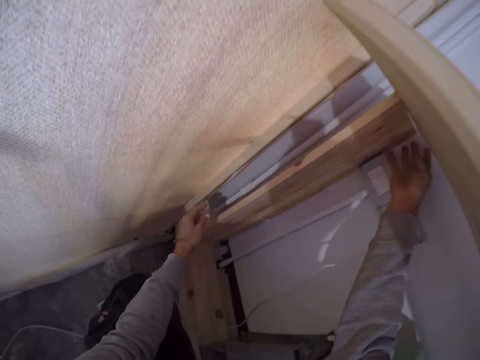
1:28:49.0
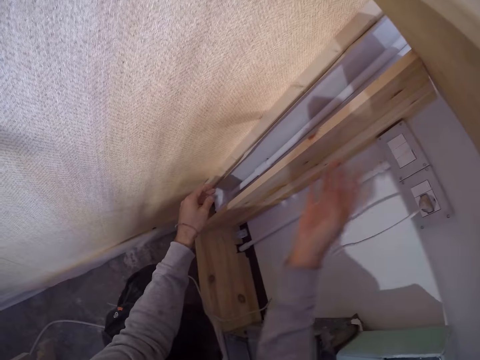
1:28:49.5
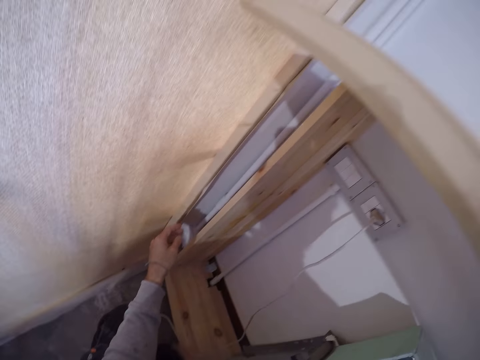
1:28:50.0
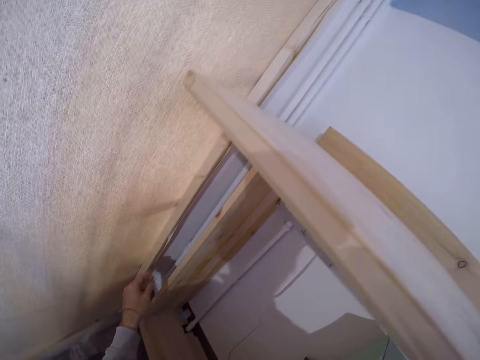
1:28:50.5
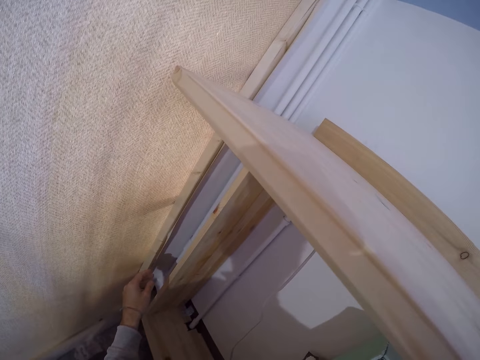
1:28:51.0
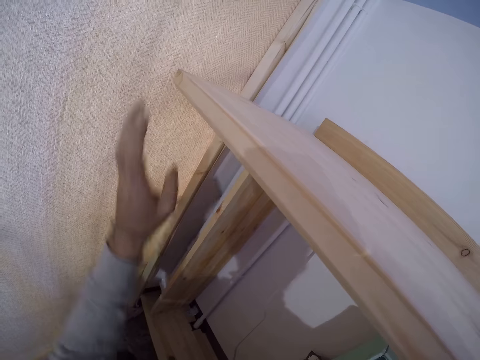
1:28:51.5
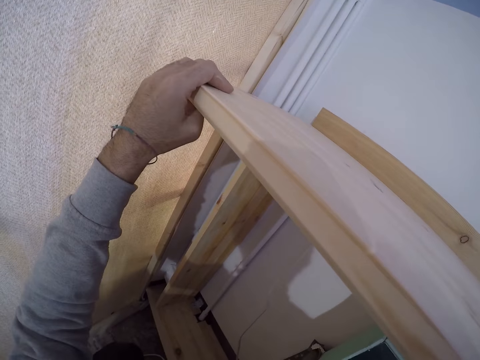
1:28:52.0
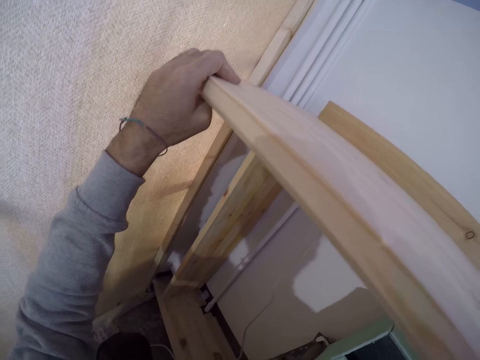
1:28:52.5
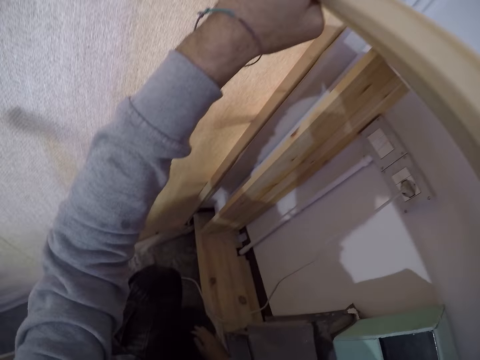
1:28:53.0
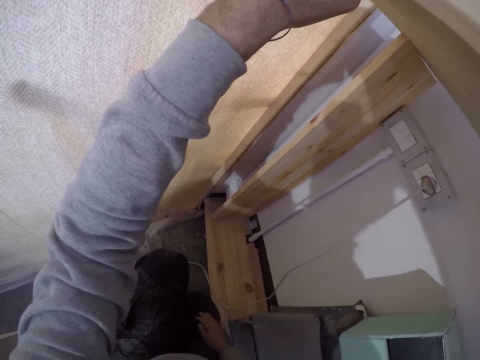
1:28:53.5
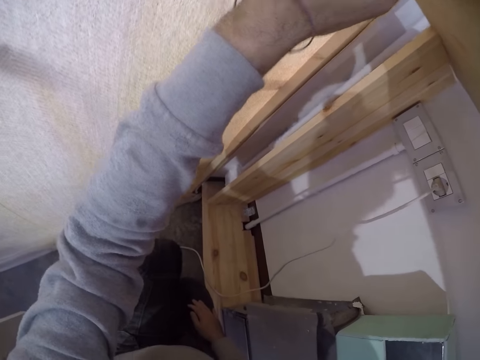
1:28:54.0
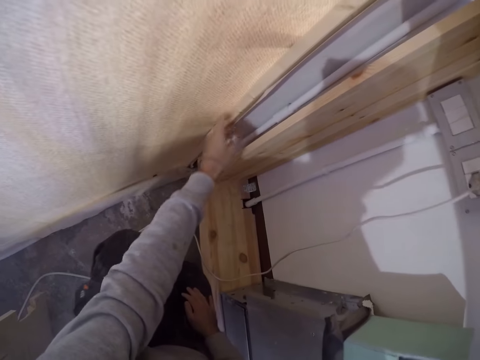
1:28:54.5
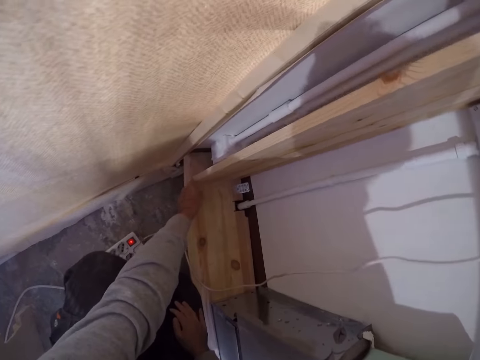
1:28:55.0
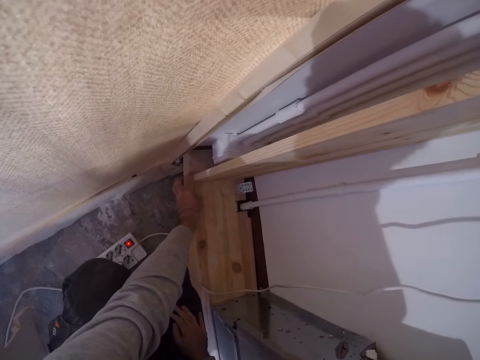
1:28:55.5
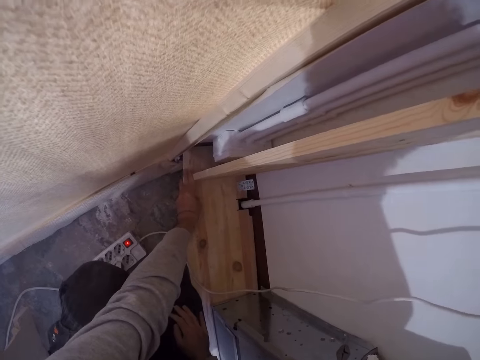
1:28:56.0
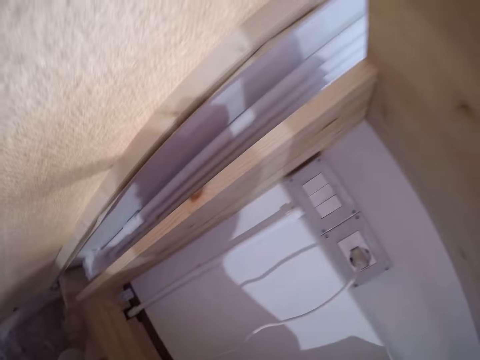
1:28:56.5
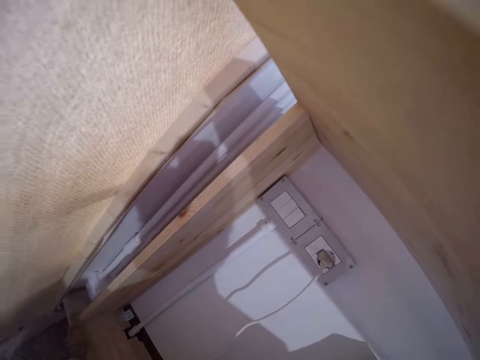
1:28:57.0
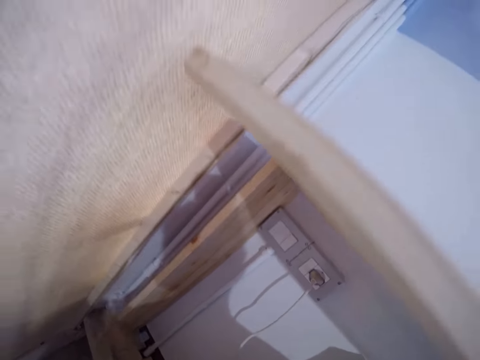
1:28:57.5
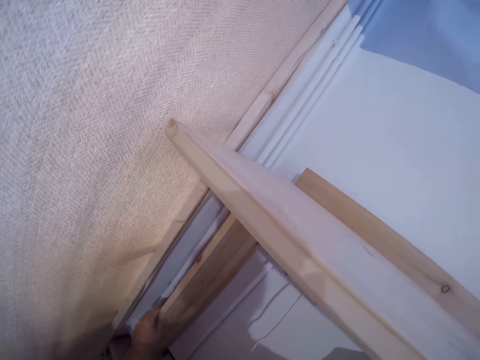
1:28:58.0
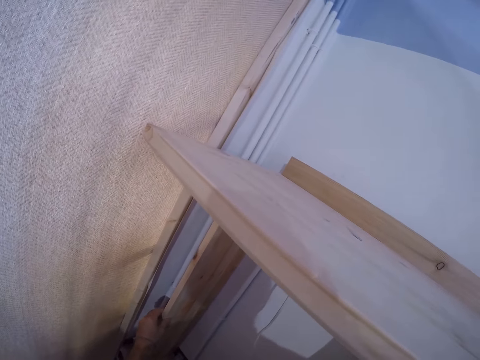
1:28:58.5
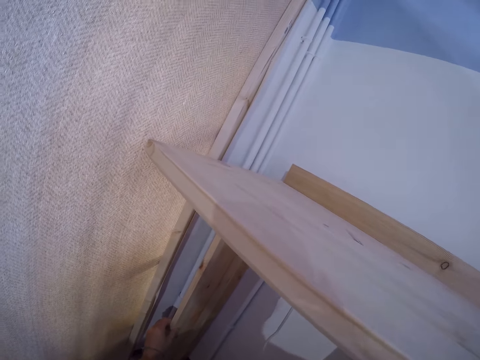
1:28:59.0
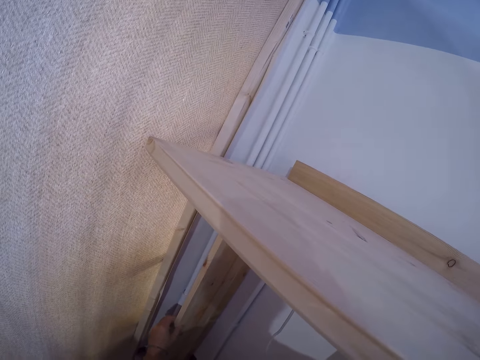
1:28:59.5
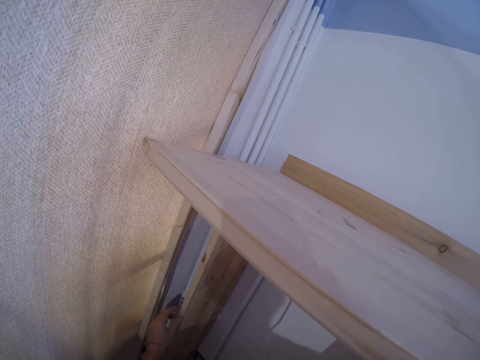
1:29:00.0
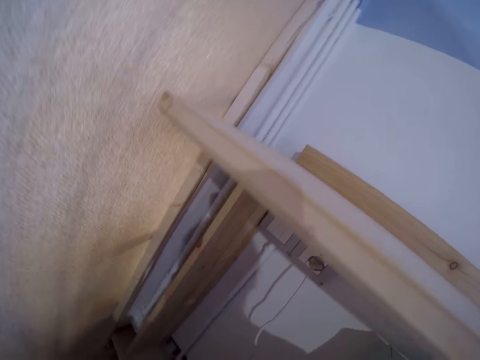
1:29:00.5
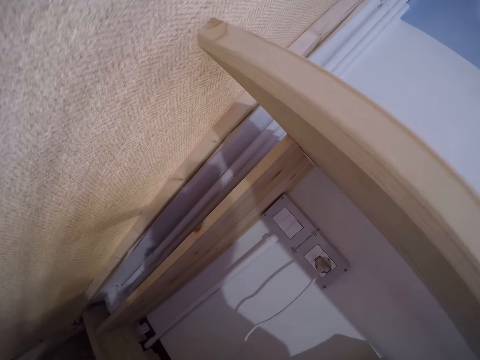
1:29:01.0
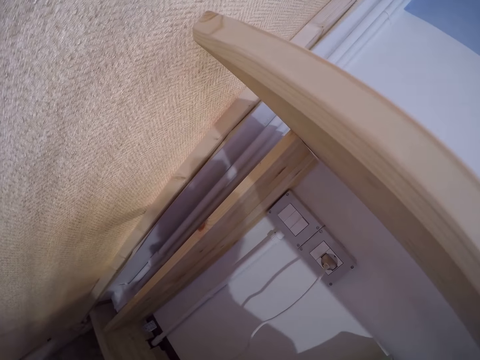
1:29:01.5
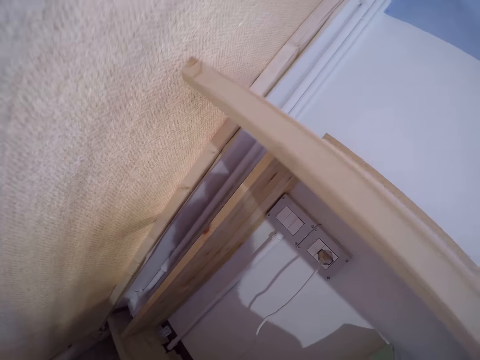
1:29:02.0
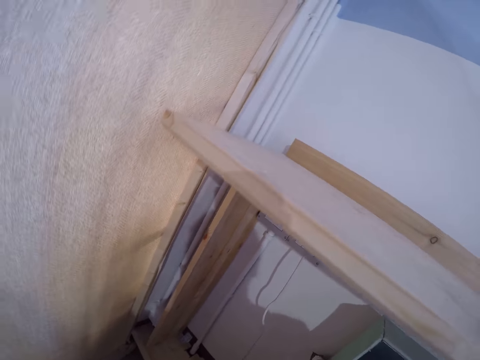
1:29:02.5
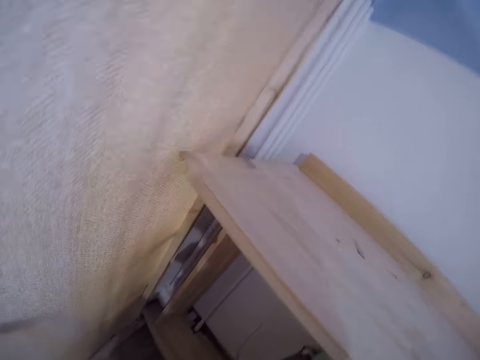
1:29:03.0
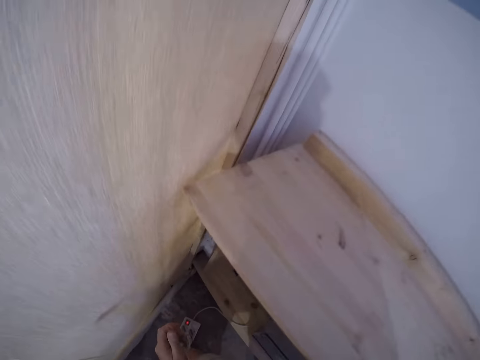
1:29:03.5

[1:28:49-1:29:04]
The camera wearer looks at the shelf. He adjusts the shelf with his left hand. He adjusts the shelf again. He rubs his face with his left hand. He looks at the shelf.

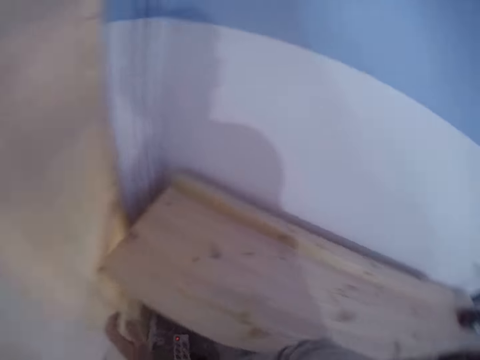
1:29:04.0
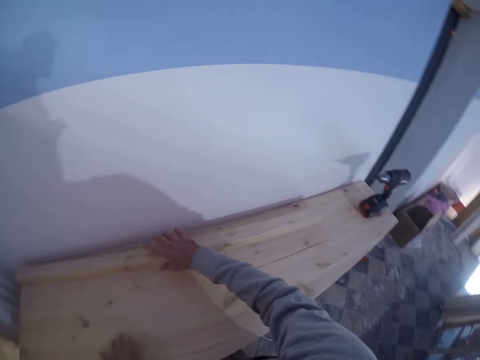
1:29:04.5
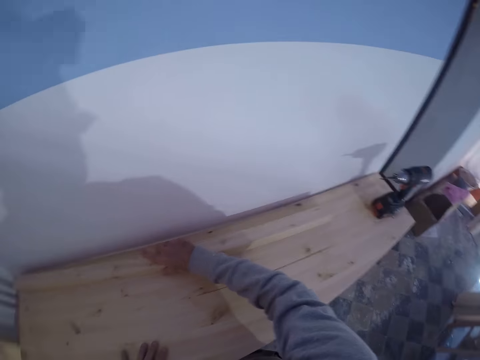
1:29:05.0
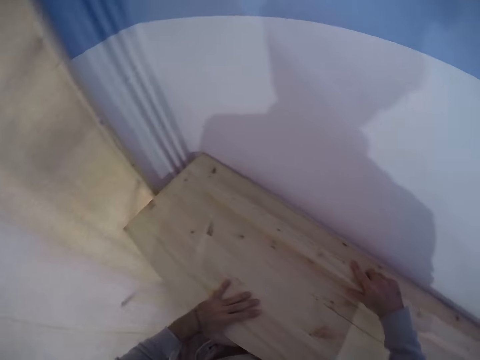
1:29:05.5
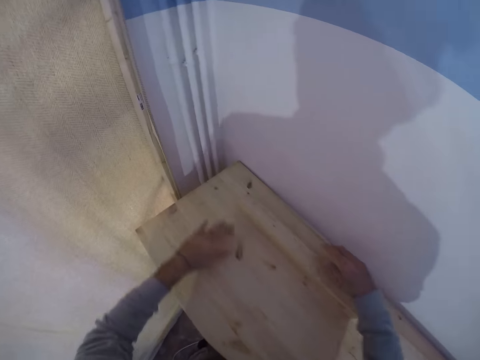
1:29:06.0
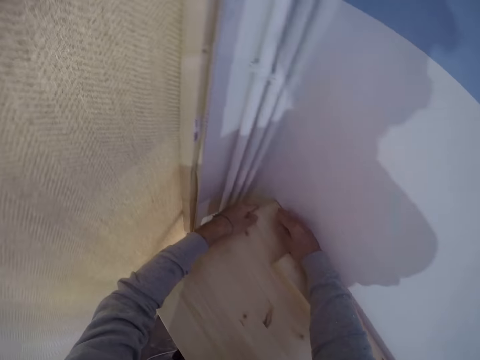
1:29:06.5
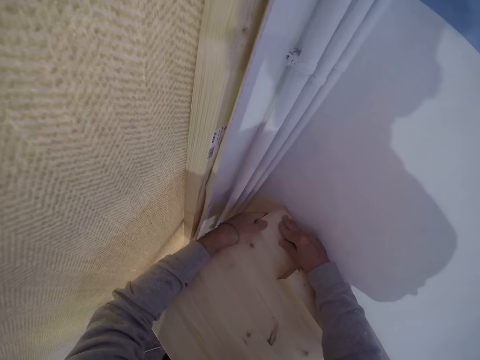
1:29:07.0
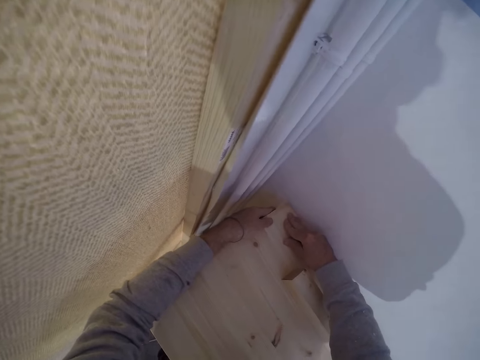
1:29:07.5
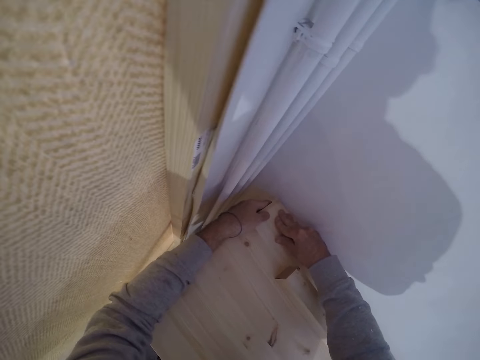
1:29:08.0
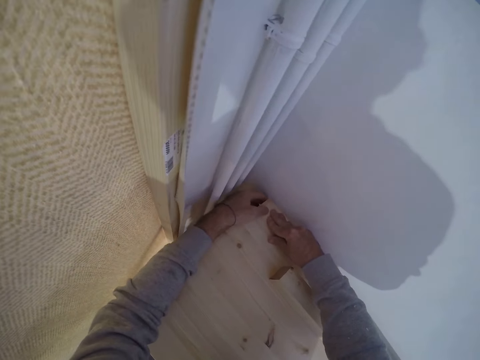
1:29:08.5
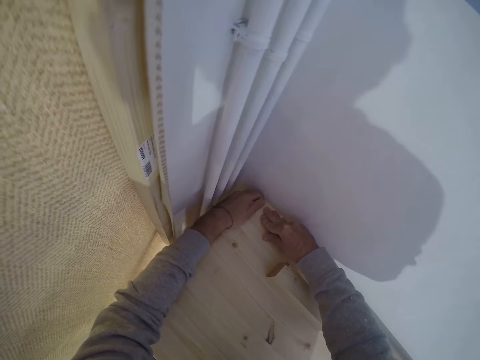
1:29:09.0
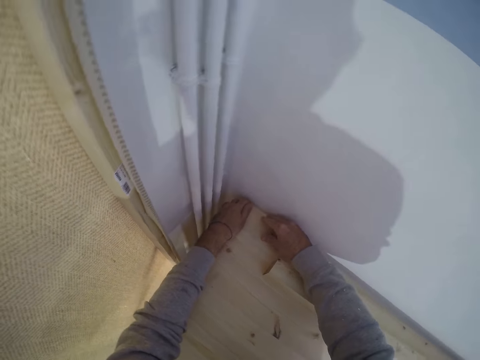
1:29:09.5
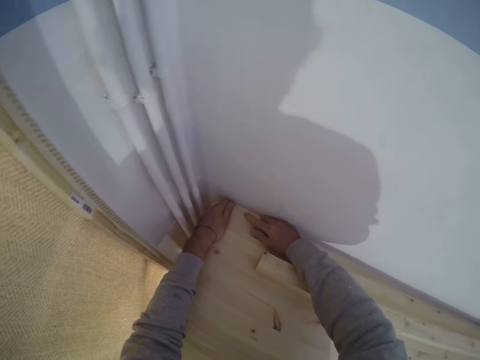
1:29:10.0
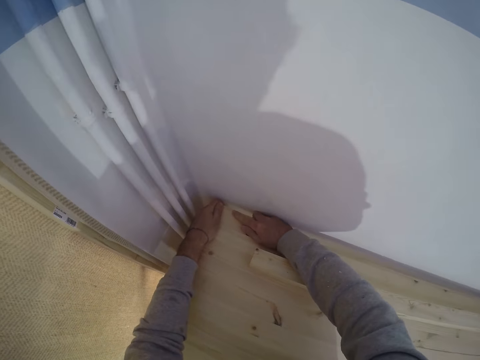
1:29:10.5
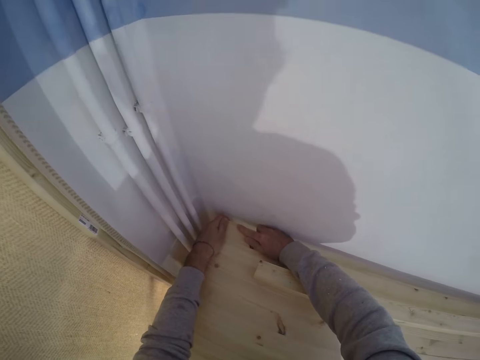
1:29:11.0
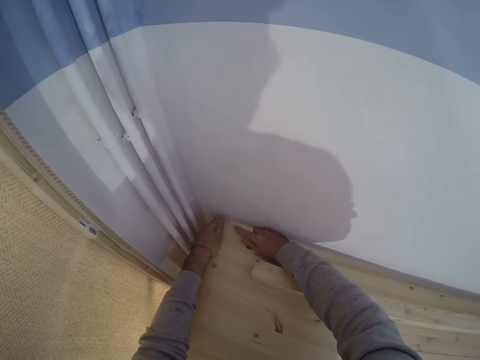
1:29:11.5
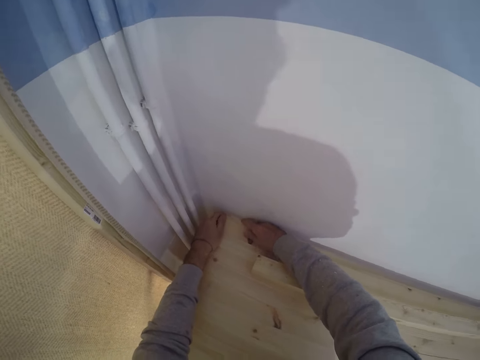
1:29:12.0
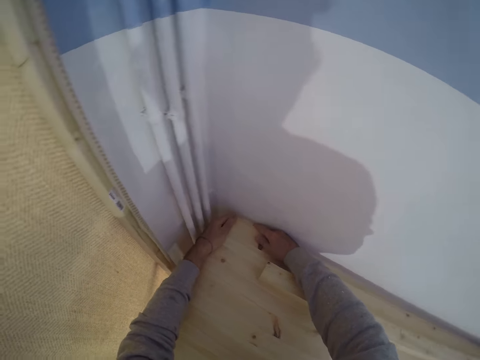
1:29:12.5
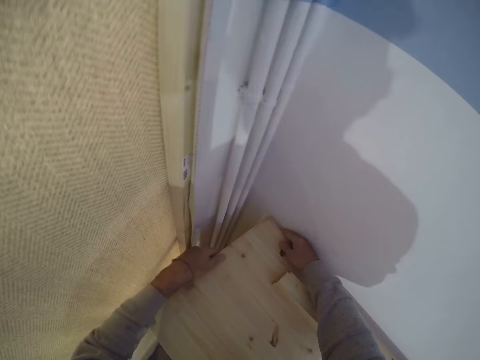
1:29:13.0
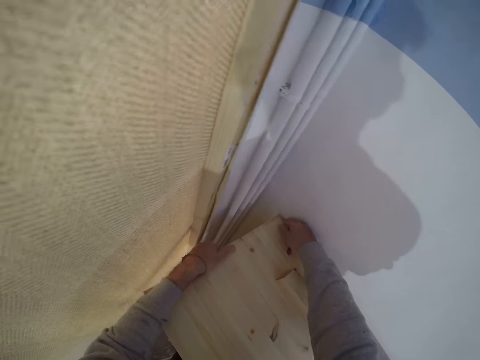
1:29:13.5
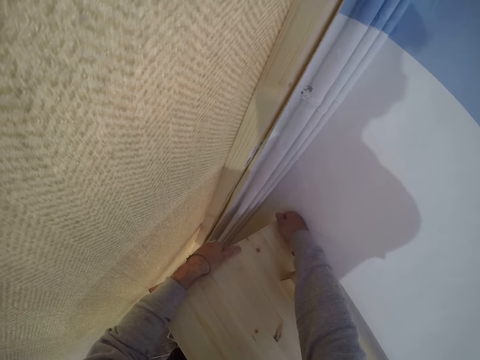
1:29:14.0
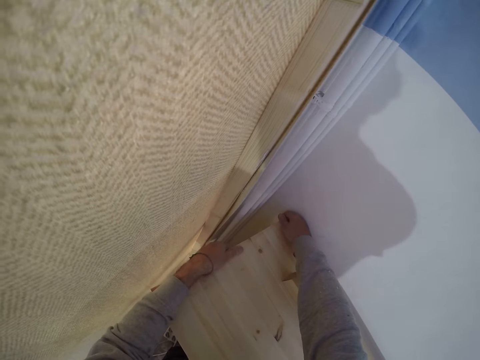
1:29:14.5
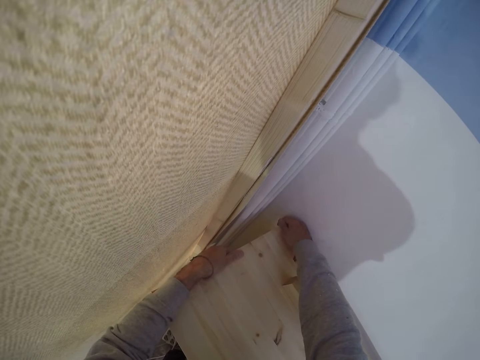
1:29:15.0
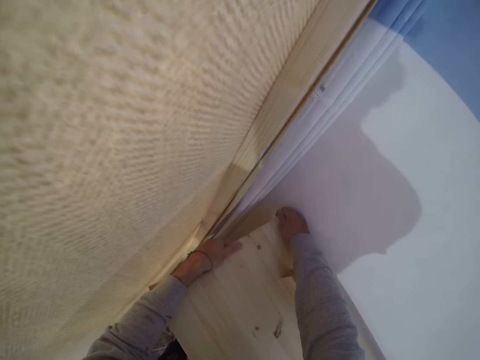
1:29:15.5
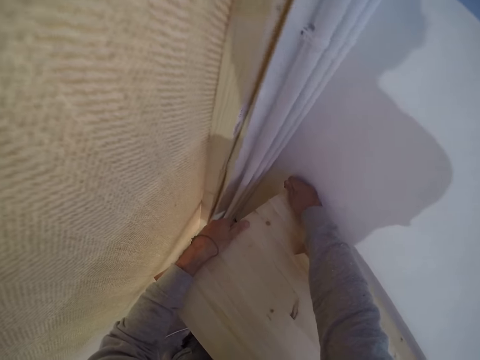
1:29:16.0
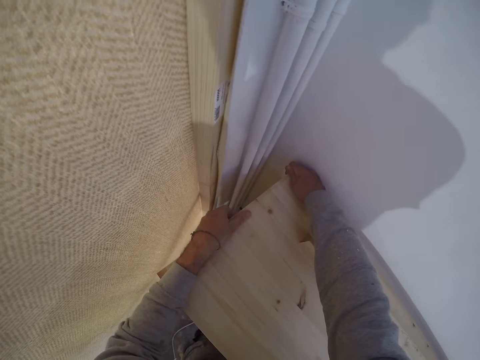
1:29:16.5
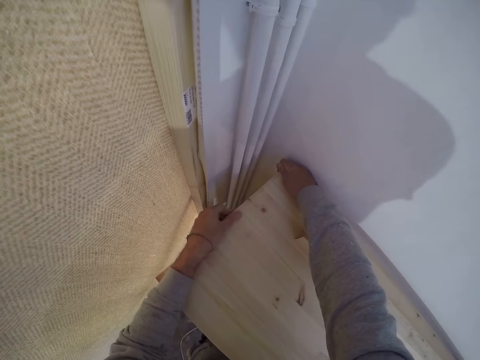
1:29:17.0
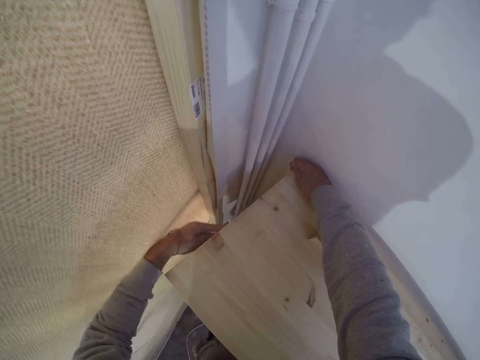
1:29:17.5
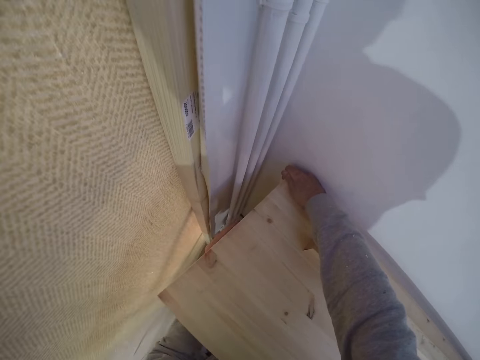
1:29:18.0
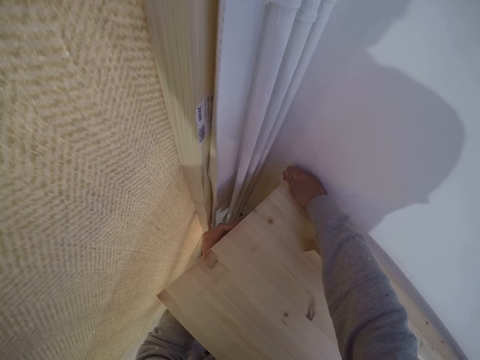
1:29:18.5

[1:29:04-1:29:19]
The camera wearer places his left hand on the shelf. He adjusts the wood on the shelf with his right hand. He adjusts the shelf with both hands.
